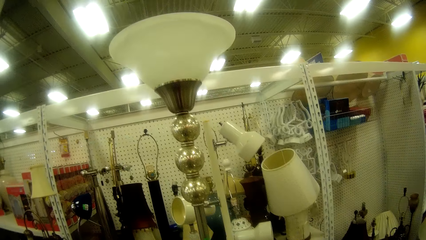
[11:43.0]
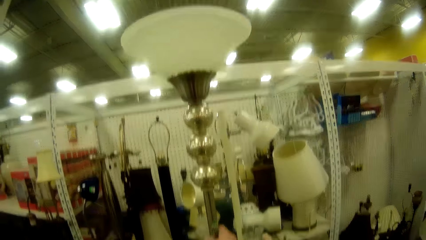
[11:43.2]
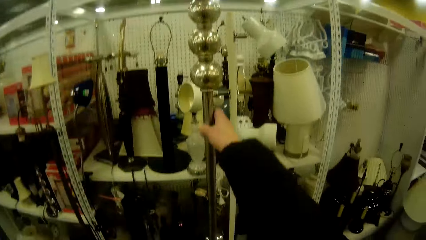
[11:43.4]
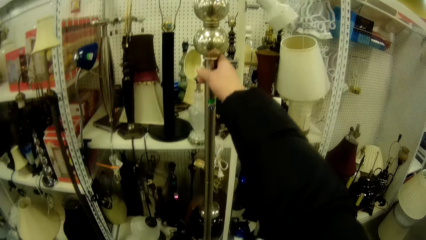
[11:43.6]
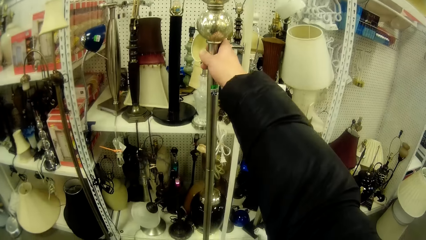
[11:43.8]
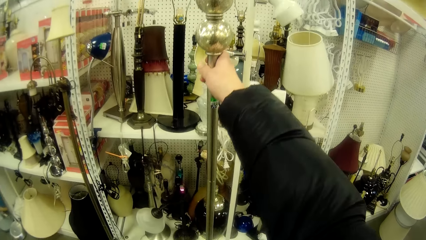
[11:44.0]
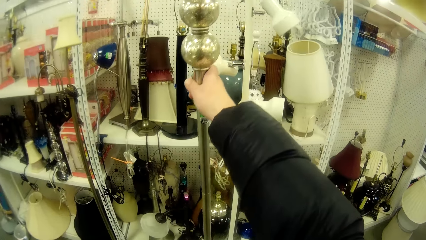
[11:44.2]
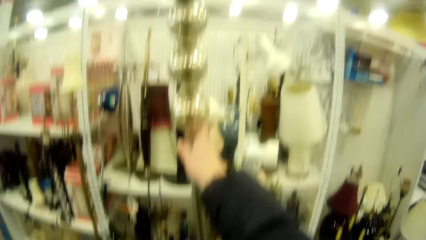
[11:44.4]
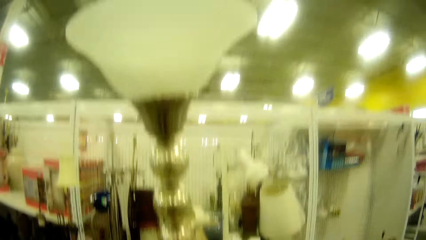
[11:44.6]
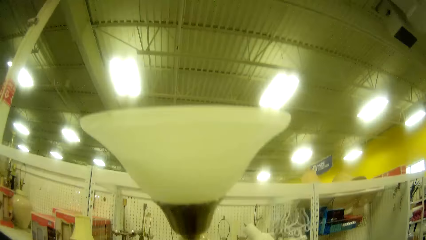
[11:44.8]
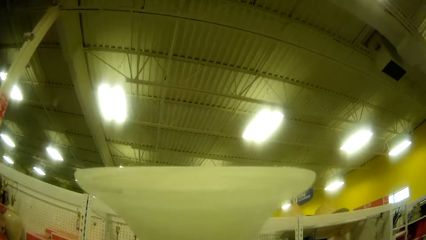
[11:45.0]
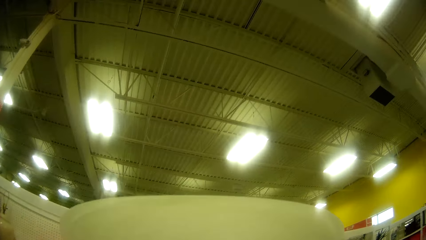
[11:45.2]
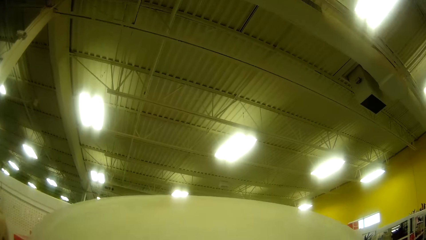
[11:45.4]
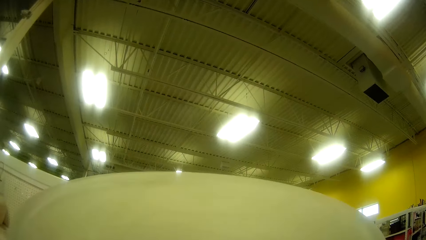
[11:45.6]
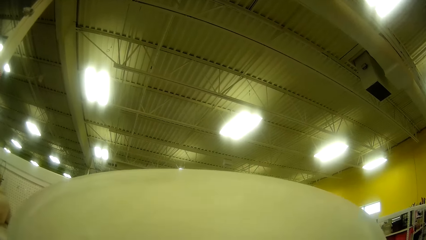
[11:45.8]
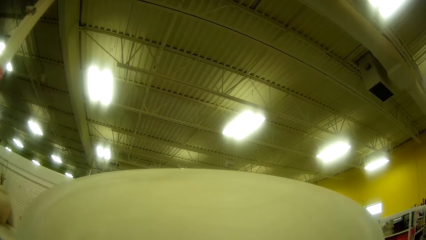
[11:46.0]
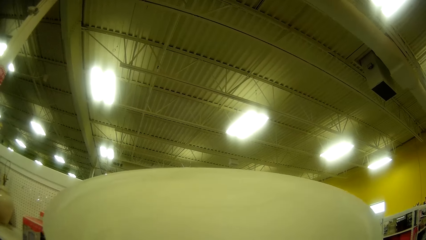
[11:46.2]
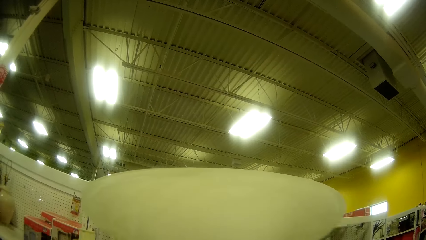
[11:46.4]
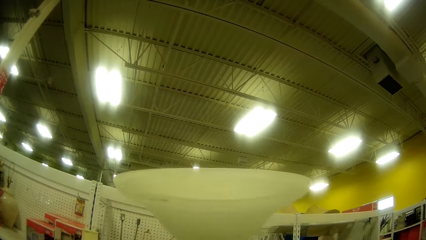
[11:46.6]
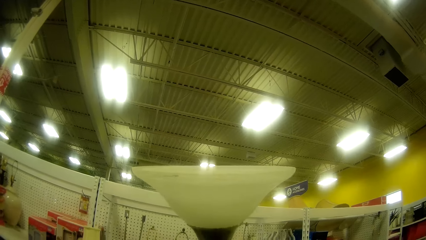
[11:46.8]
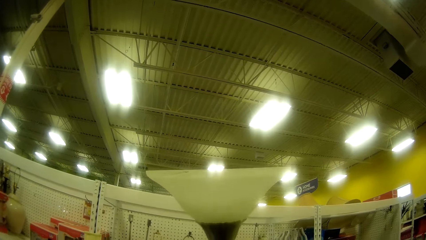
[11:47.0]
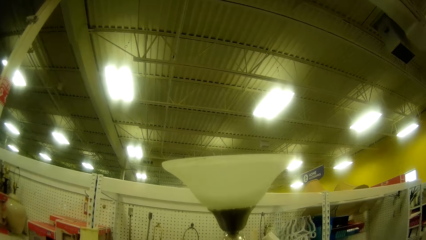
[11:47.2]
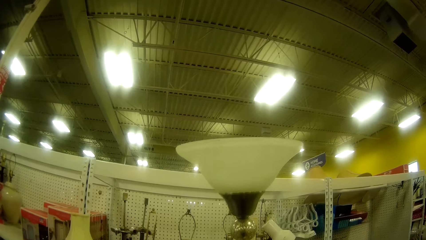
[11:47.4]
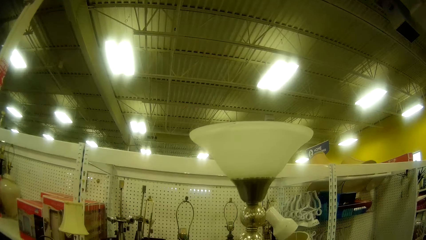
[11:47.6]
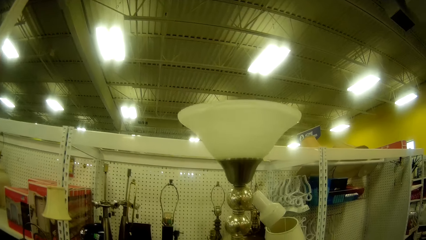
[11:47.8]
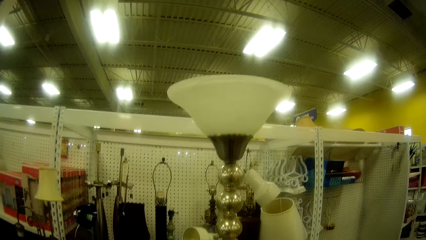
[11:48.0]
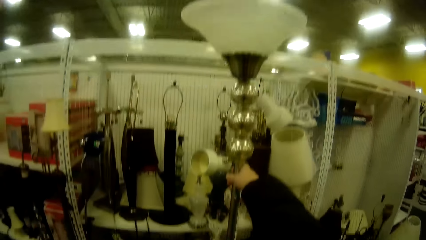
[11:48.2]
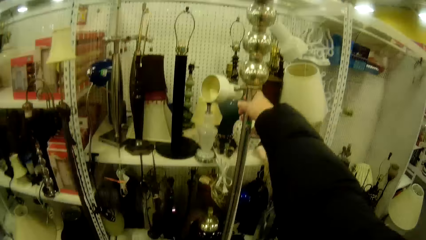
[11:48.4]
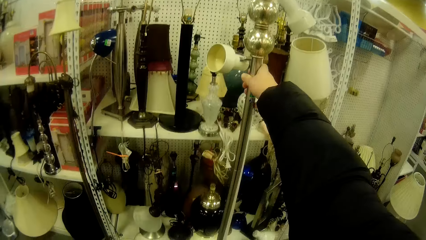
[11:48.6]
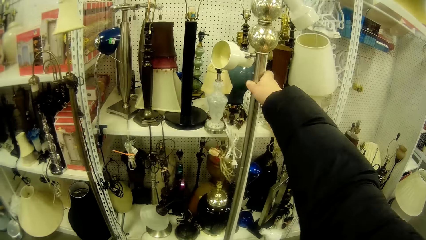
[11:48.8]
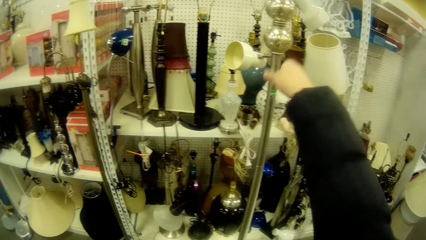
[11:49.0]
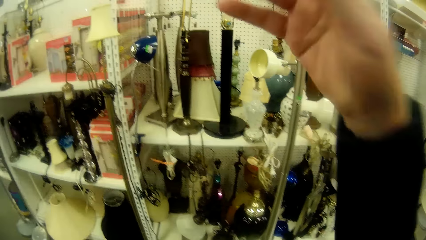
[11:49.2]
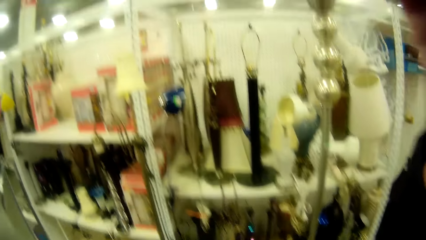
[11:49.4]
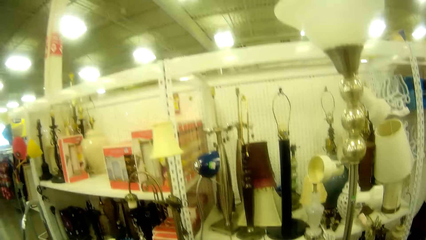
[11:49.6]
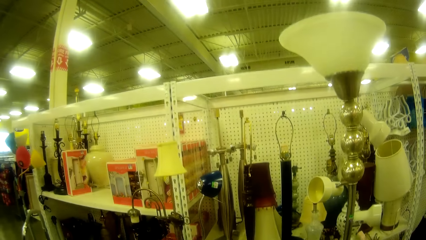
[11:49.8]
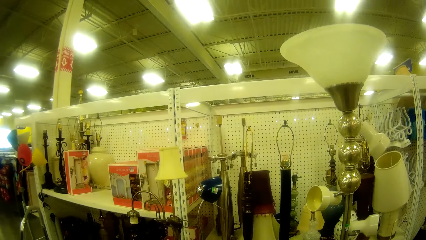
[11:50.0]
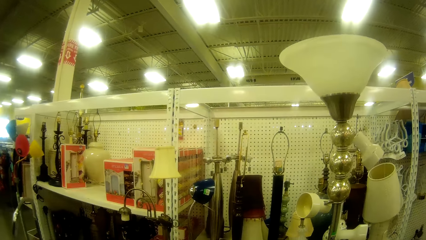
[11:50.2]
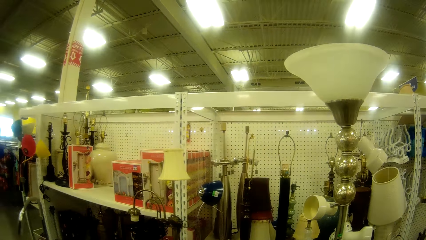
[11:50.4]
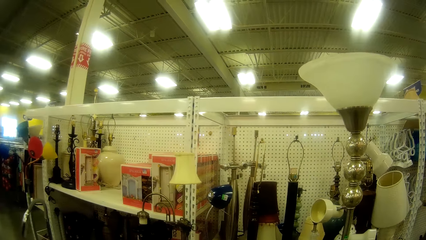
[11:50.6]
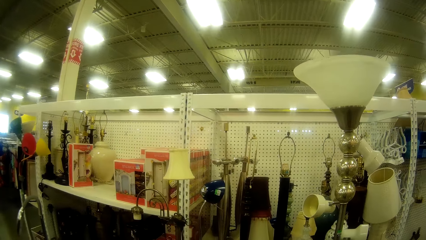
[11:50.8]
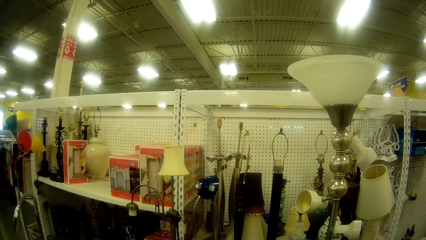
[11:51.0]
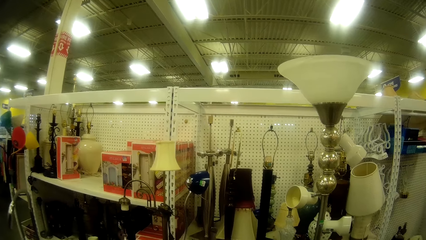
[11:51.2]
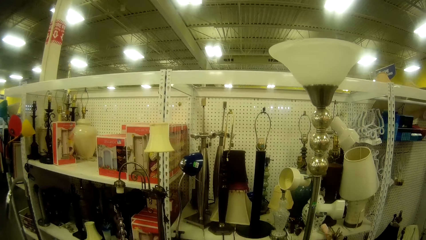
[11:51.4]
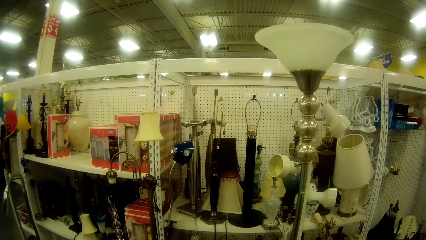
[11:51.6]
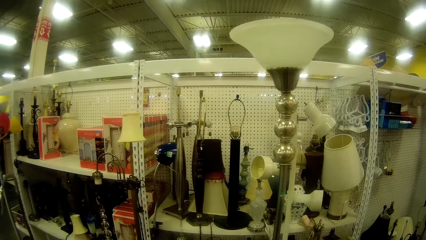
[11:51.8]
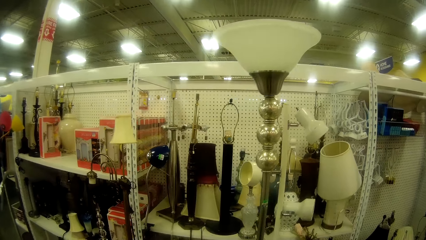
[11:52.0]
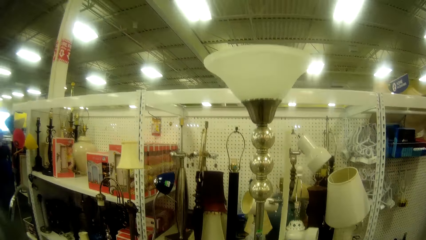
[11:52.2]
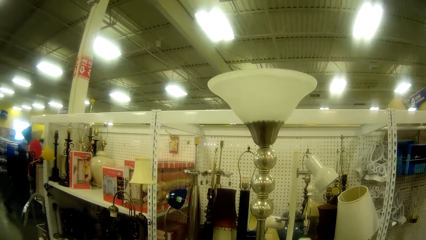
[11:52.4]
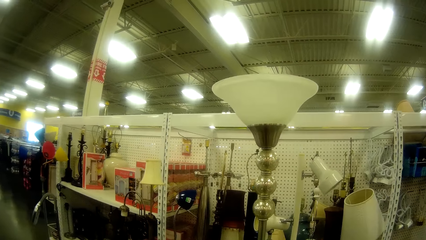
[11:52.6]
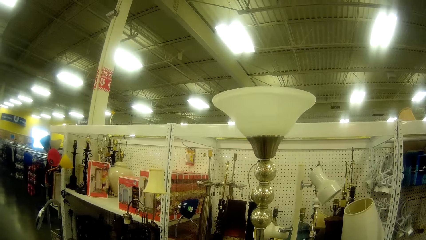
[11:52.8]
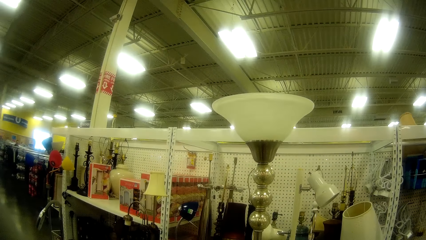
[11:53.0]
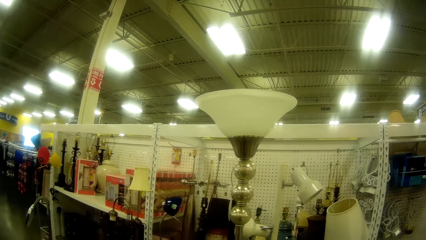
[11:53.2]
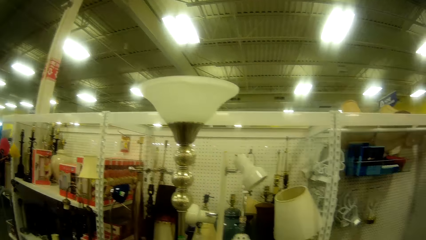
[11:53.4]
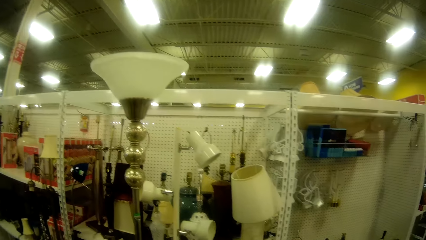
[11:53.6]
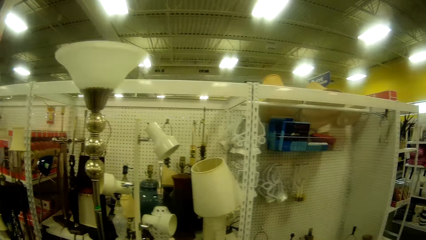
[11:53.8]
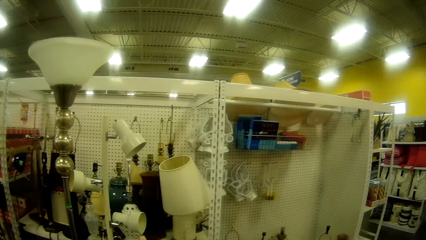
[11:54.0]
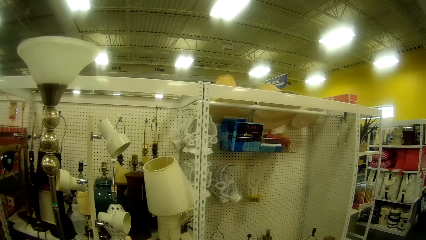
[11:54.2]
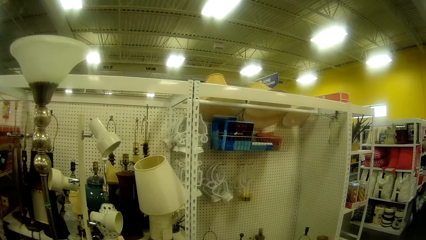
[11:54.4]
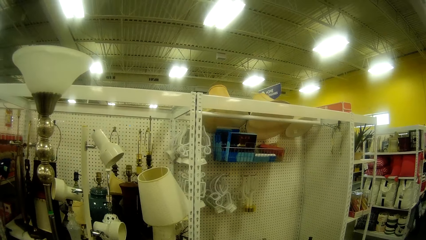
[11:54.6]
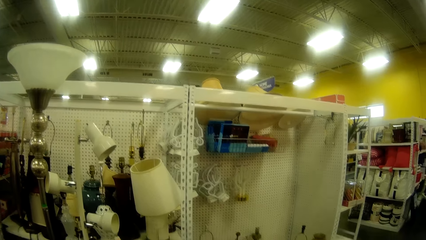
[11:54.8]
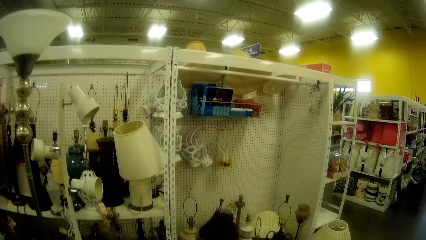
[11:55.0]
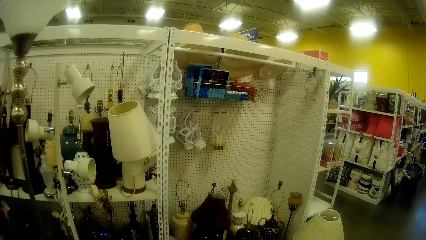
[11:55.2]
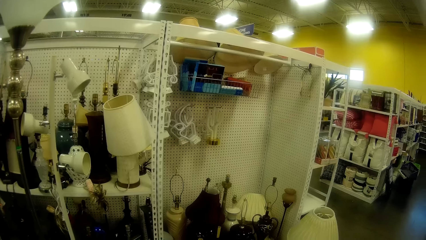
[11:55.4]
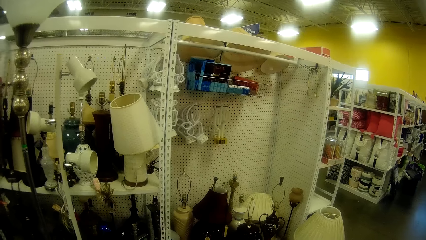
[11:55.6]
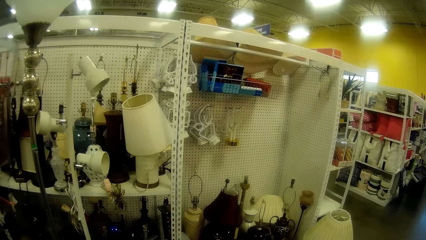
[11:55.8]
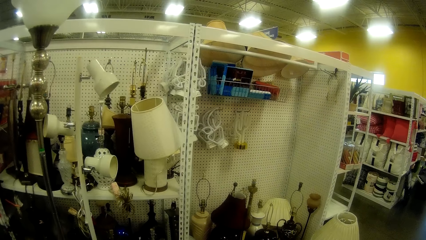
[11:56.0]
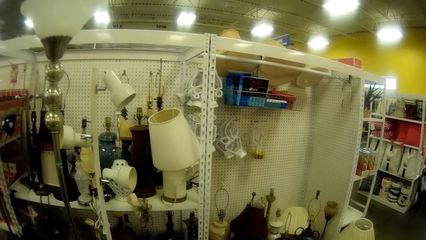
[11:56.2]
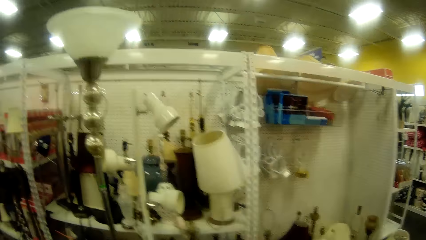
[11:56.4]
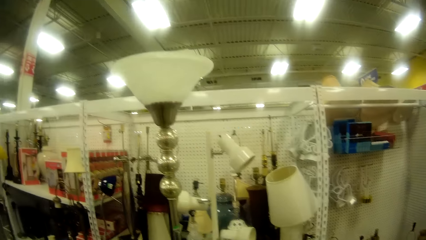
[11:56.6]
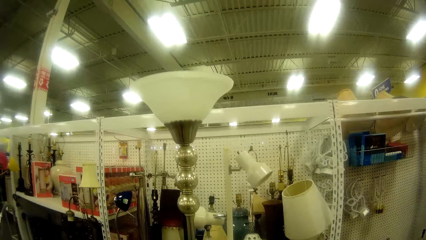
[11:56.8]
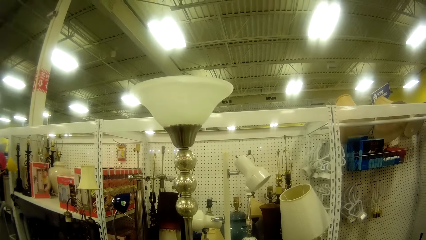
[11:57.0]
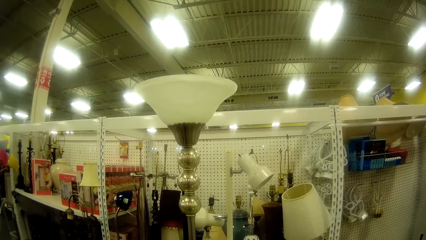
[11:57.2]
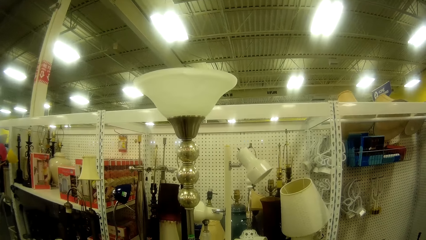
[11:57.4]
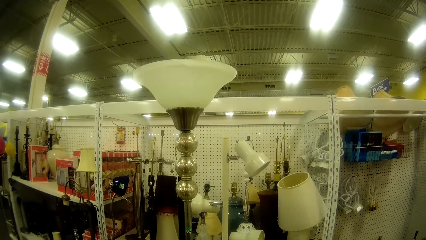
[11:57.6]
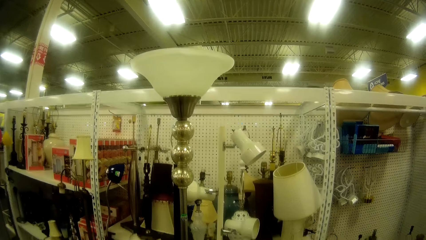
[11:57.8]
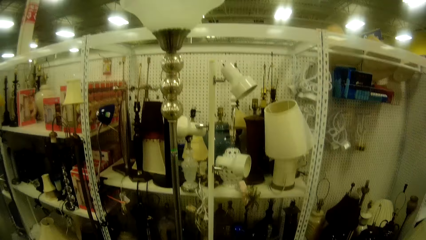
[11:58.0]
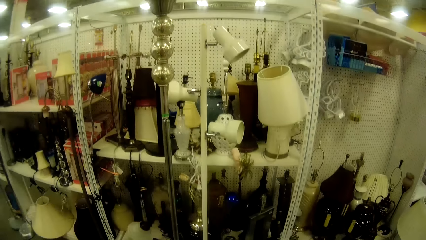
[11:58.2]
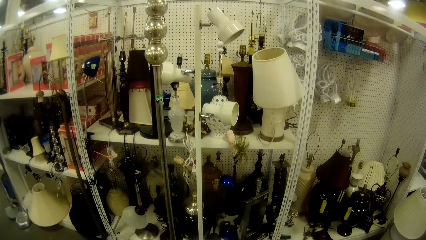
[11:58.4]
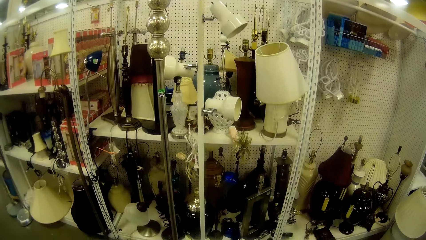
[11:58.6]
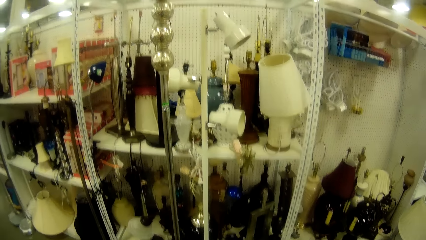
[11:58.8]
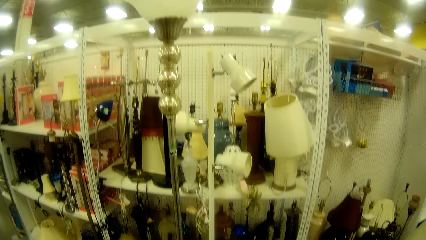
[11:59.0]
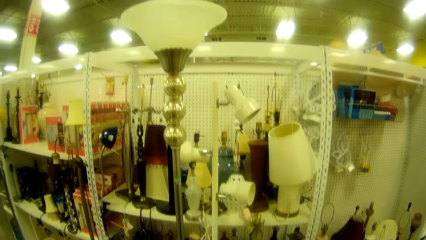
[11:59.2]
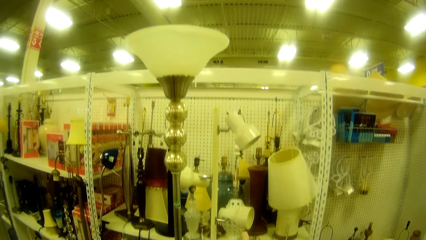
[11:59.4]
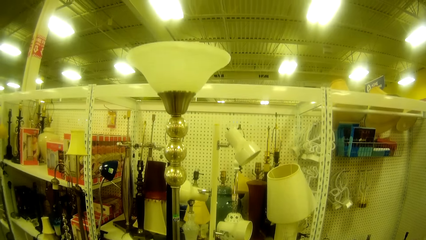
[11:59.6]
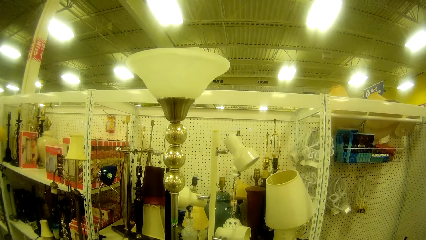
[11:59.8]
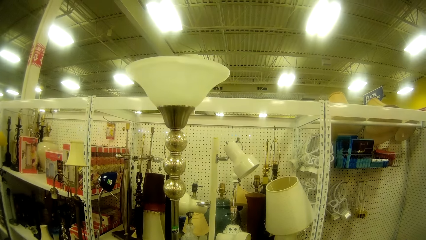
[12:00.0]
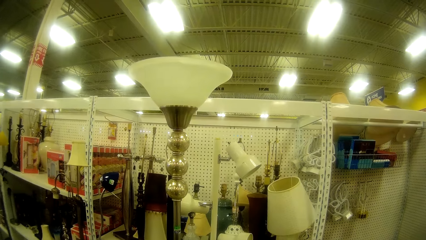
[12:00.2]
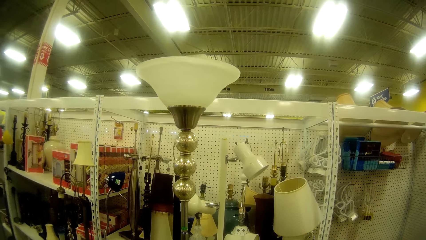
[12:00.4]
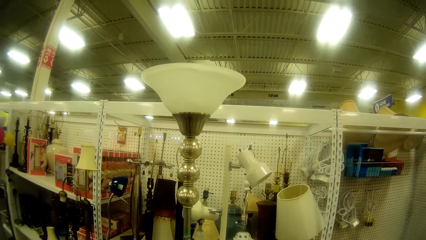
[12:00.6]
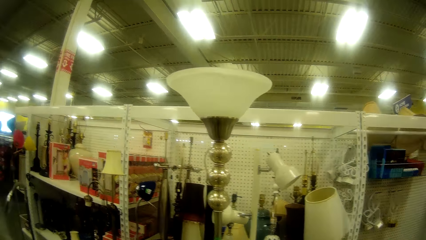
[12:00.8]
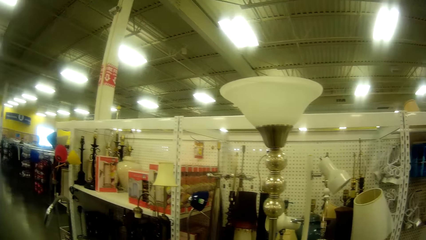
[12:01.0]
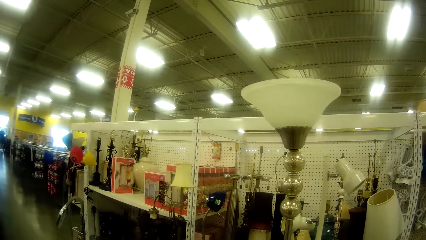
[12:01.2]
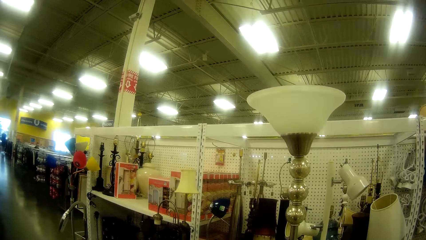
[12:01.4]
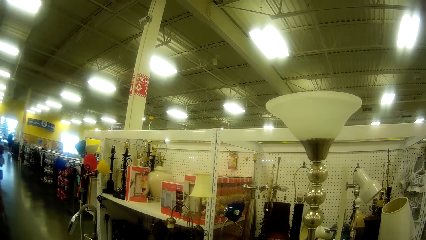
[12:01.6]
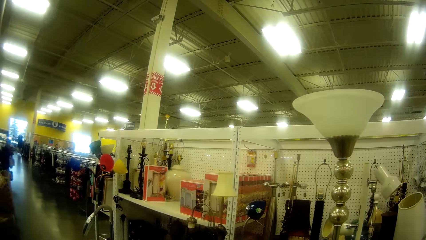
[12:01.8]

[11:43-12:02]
The camera wearer holds the lampstand. They look at the lampshade. They look at the lampstand. They look around.
